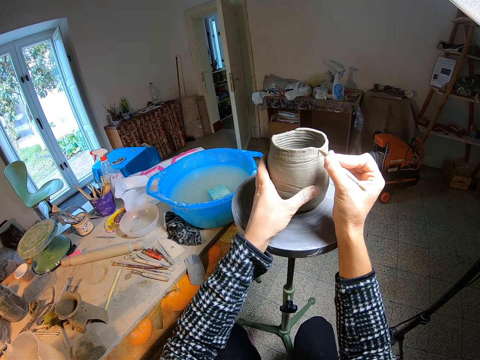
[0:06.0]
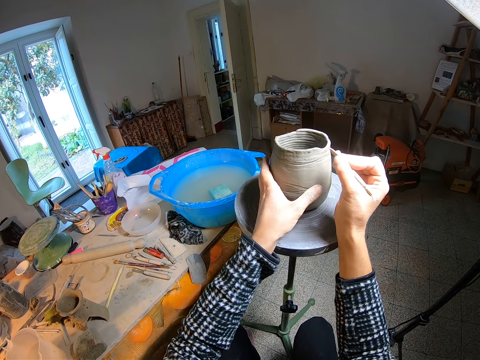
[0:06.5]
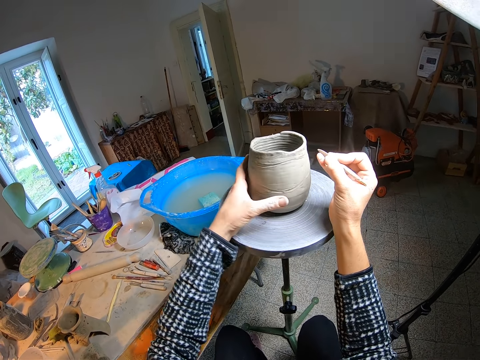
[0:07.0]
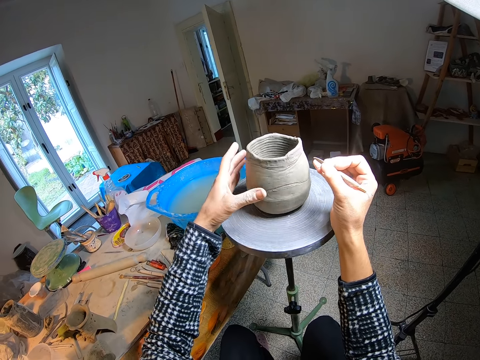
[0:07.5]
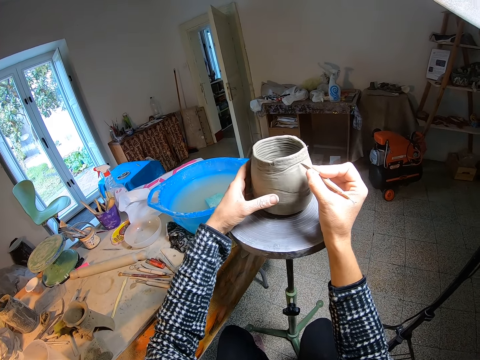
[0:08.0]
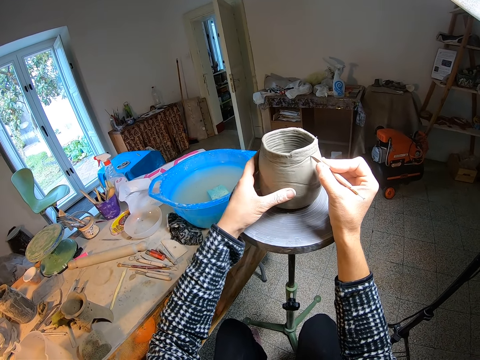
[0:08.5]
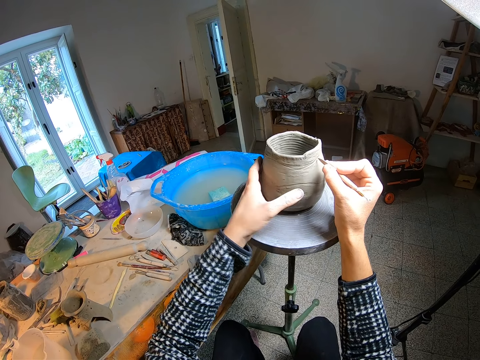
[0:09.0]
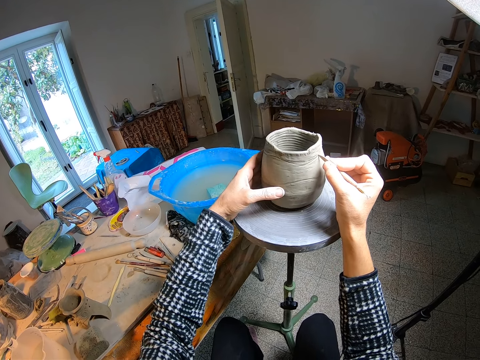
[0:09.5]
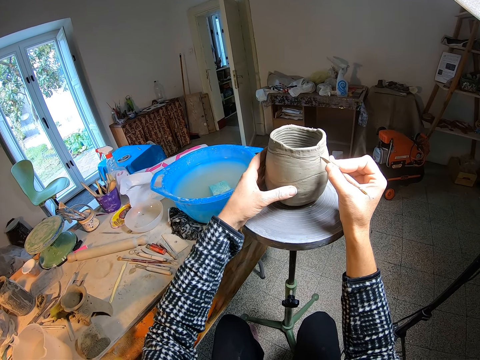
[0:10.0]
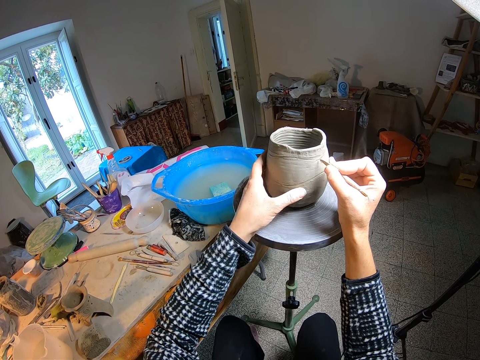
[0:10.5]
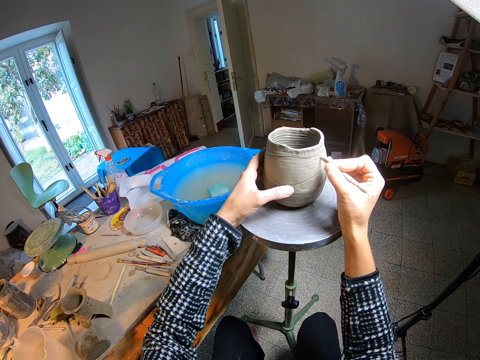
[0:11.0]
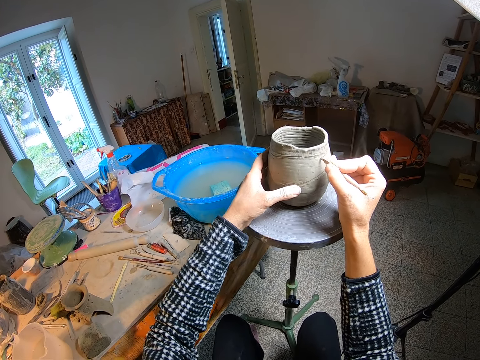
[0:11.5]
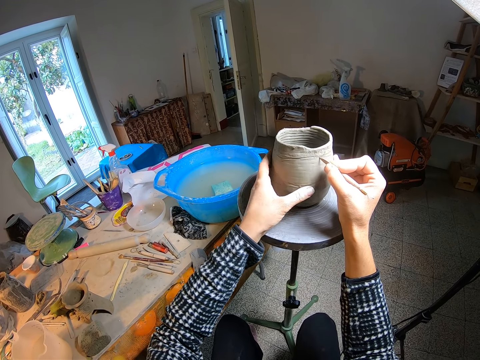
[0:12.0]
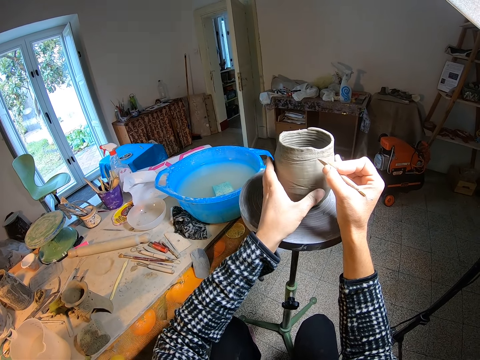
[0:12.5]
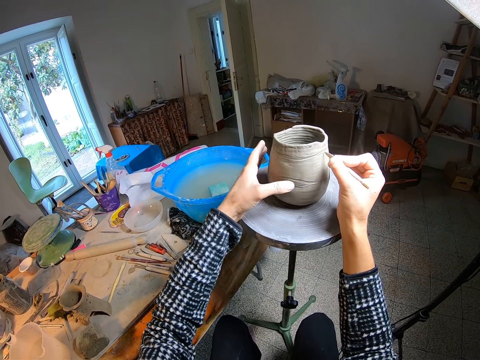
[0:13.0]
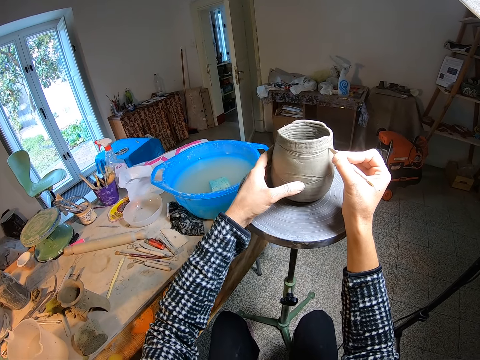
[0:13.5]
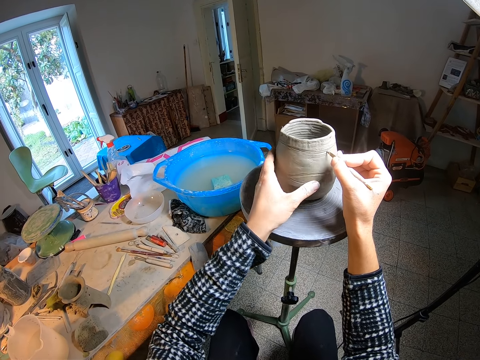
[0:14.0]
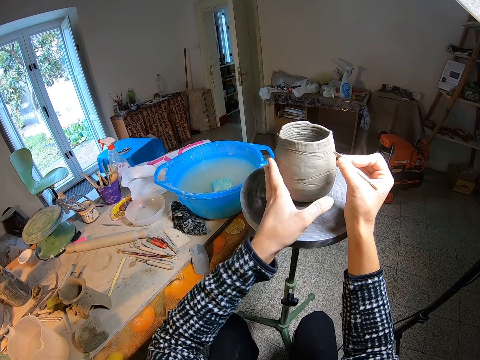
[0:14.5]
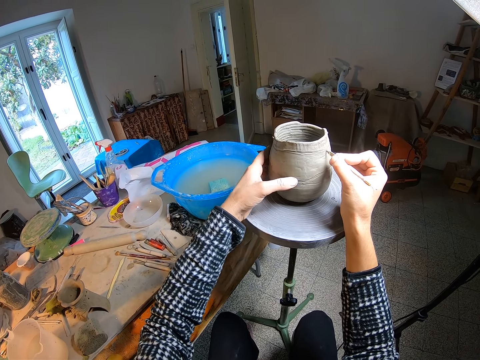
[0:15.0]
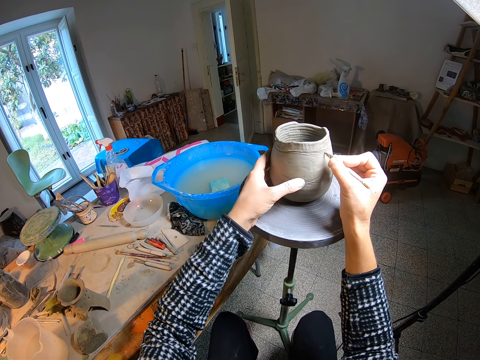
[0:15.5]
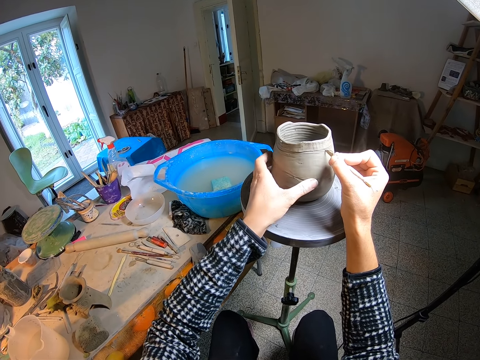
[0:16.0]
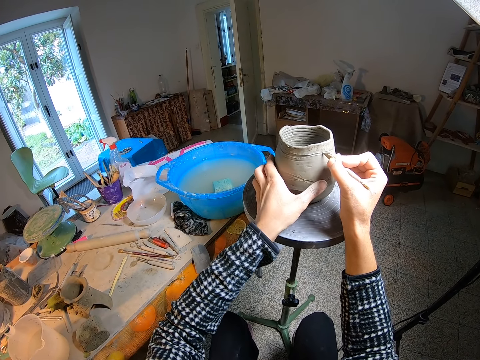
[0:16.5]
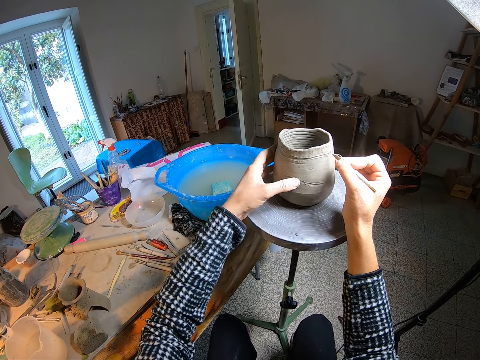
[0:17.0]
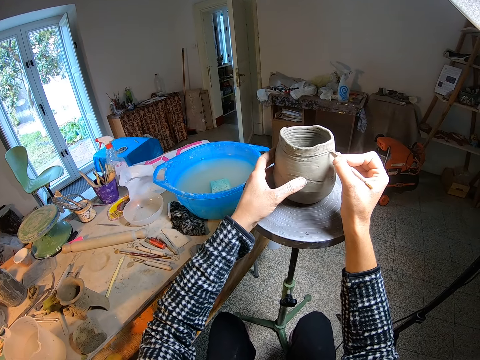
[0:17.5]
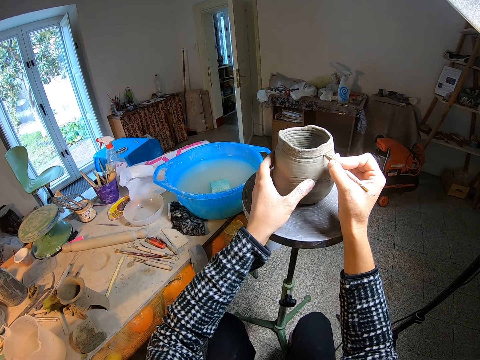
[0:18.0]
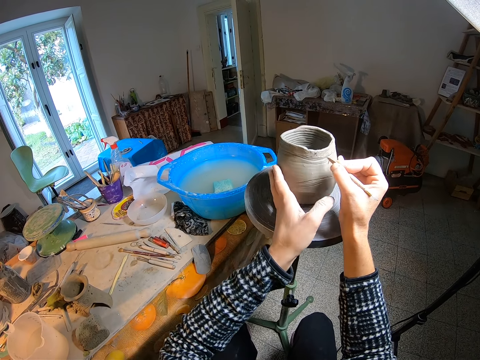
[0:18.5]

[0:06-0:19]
The camera wearer curves the clay pot with a fettling knife. She turns the clay pot with her left hand. She curves the clay pot with the fettling knife. She designs the clay pot with the detail needle in her right hand. She turns the clay pot with her left hand.

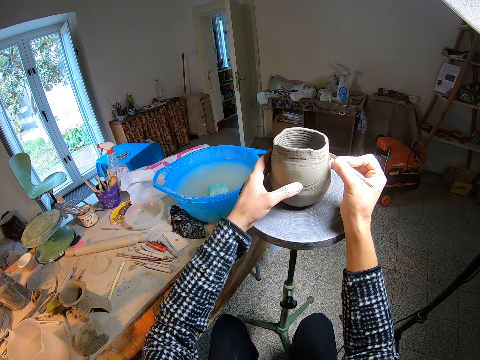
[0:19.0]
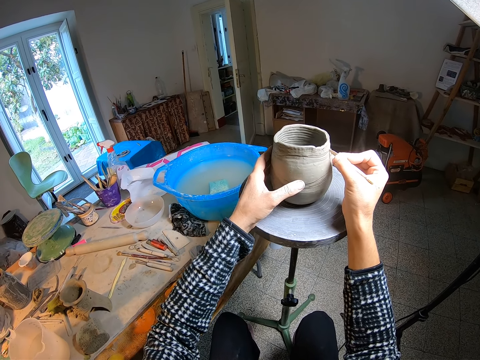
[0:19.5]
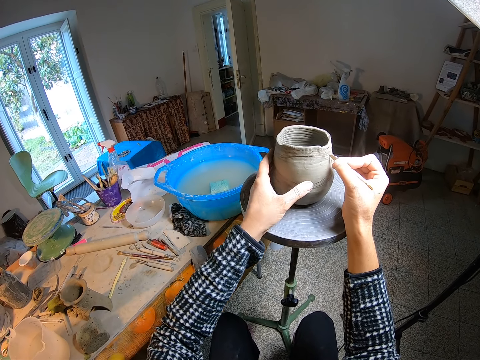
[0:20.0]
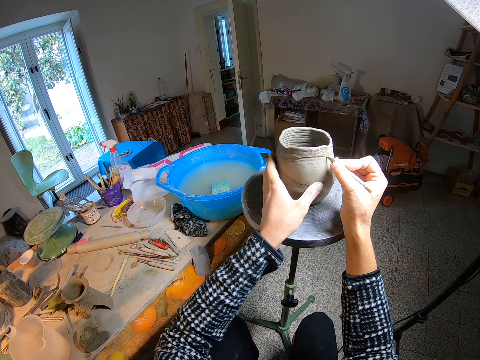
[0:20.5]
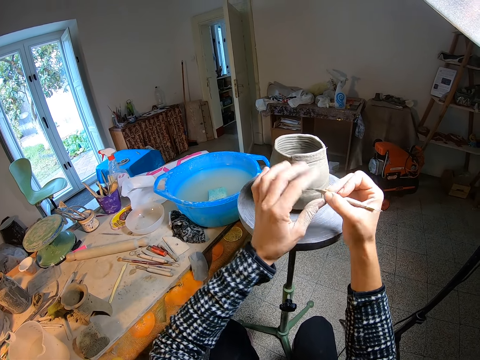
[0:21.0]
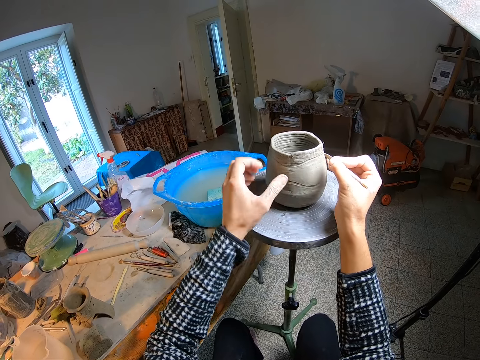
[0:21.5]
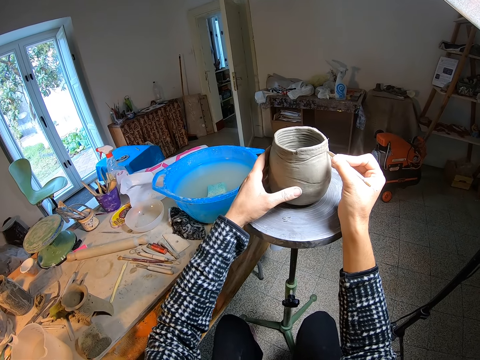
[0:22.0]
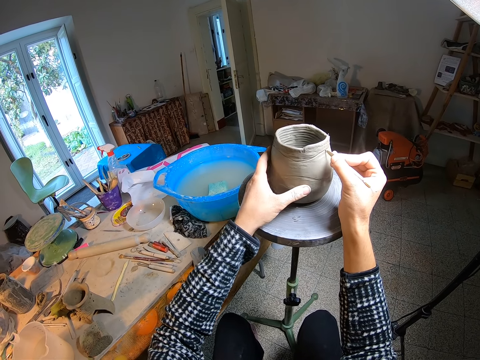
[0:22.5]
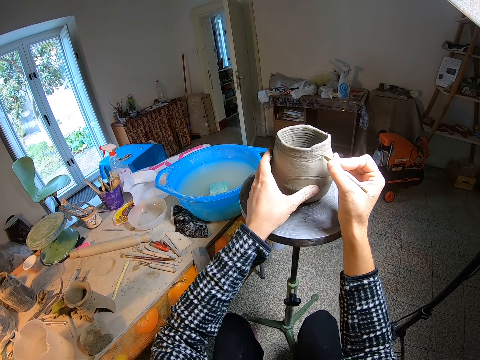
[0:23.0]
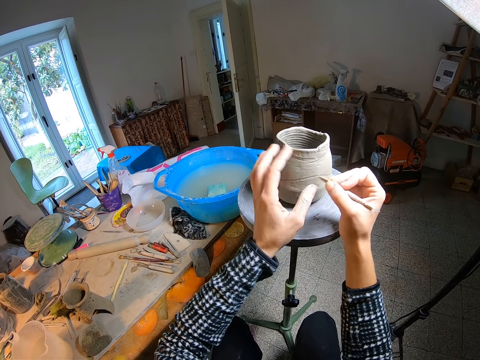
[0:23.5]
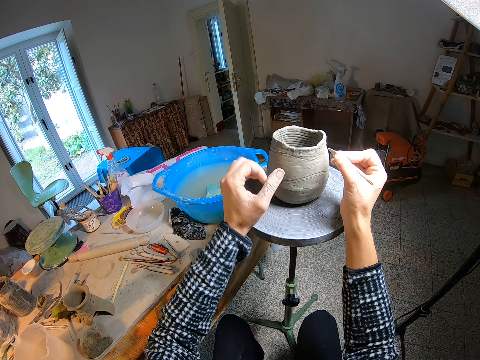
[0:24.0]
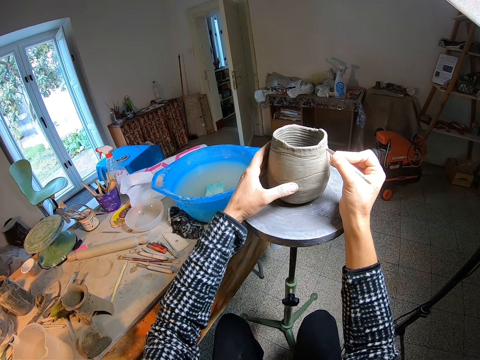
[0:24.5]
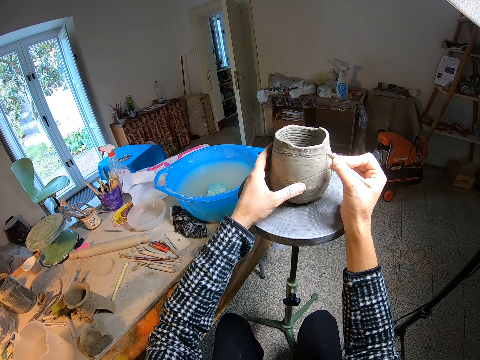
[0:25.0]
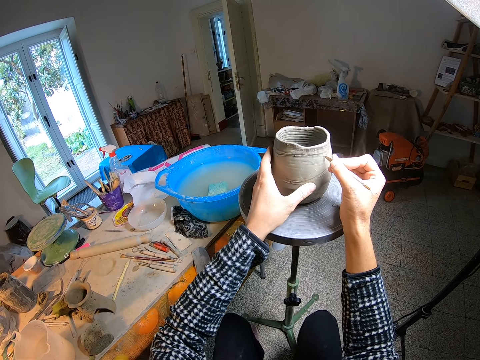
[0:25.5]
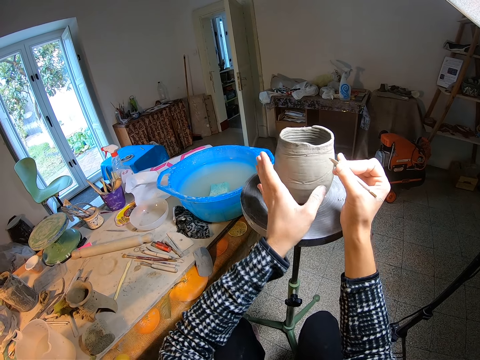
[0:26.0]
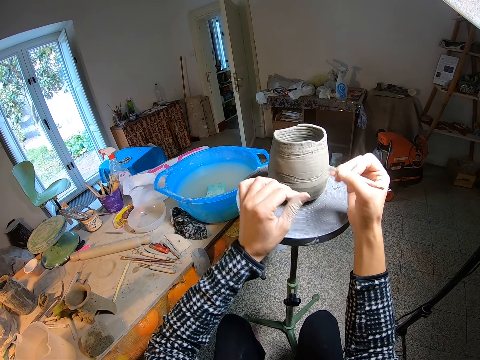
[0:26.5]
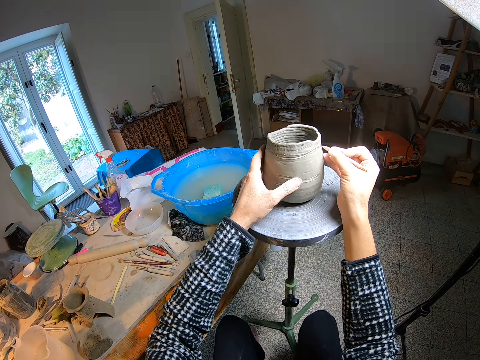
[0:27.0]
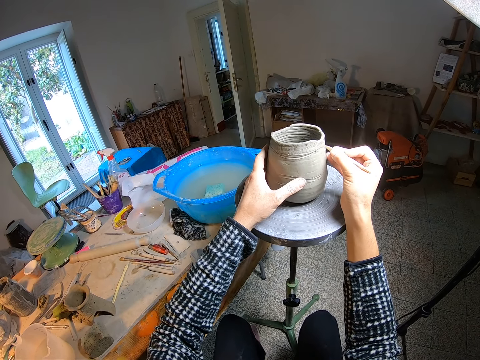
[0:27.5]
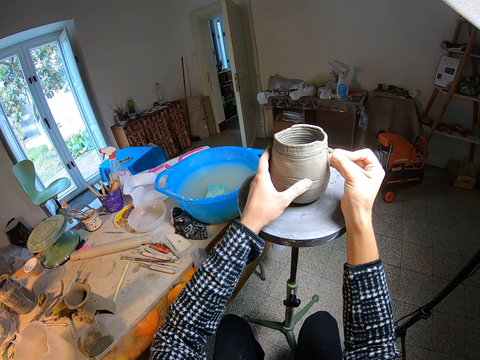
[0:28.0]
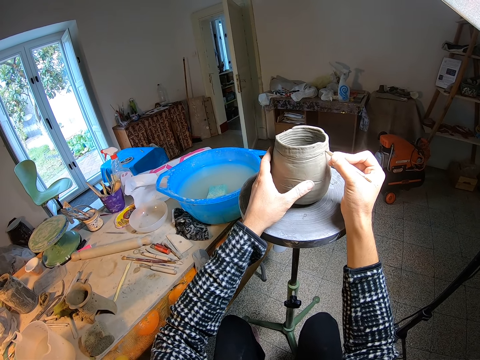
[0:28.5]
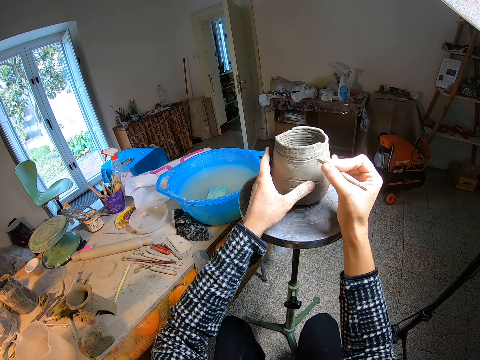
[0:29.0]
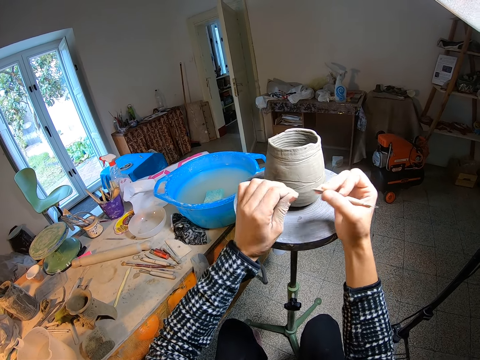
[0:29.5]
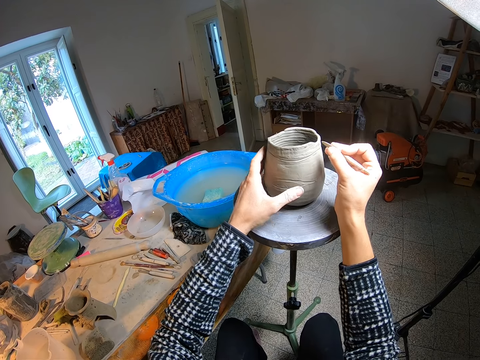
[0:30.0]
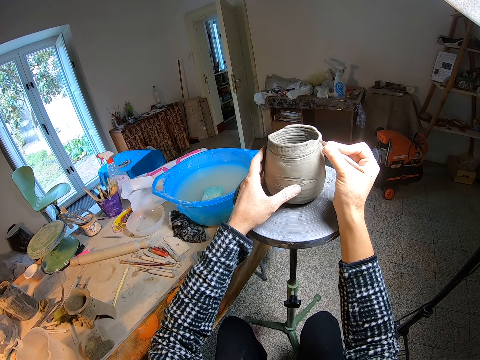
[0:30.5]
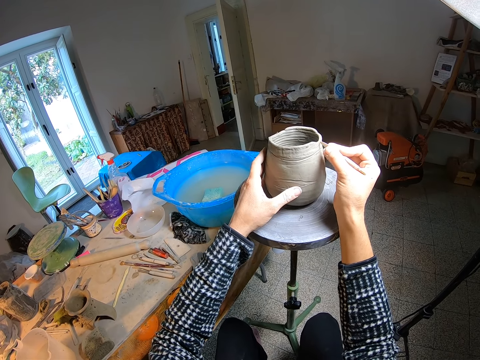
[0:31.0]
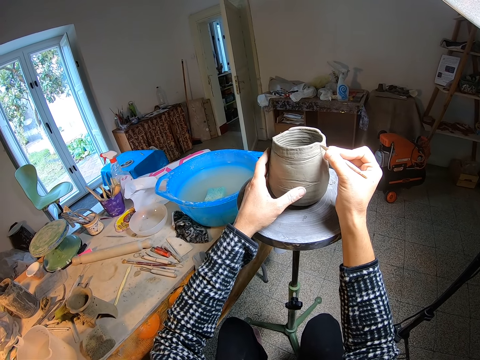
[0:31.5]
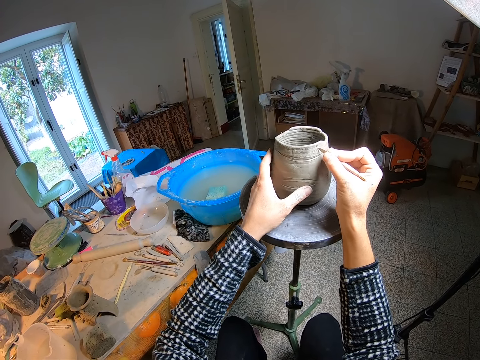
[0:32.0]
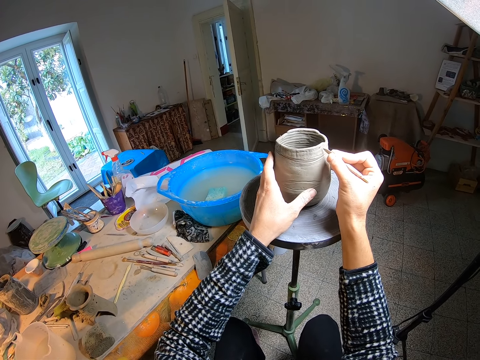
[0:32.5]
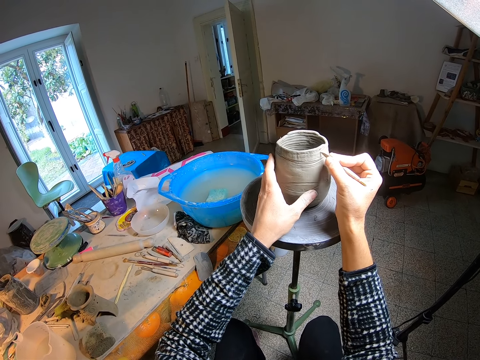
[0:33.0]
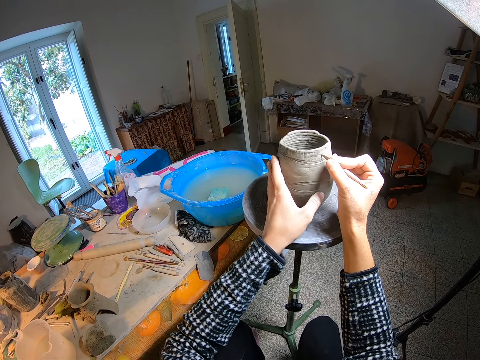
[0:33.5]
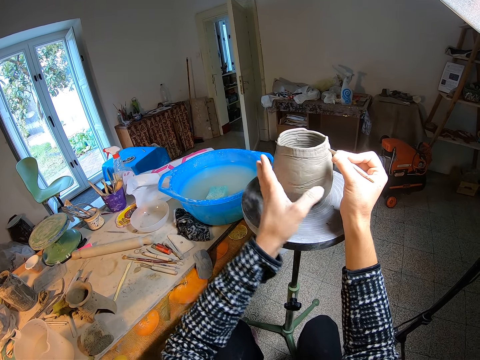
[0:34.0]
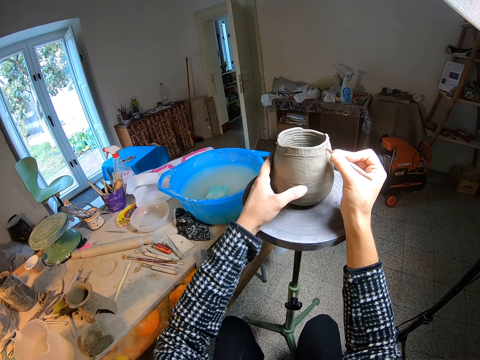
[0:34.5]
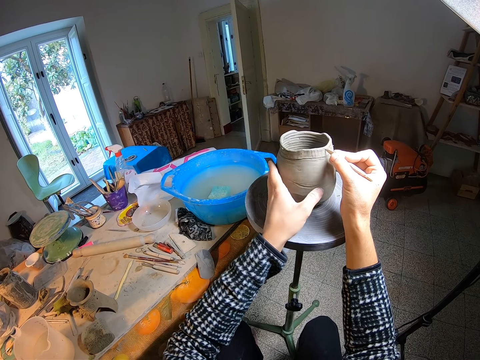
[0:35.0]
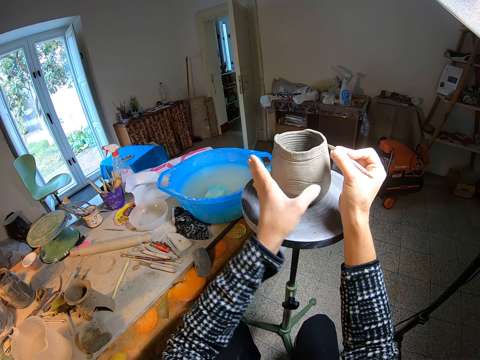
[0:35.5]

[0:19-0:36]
The camera wearer wipes the tip of the detail needle with her left hand. She curves the clay pot with a fettling knife. She holds the clay pot with her left hand and designs the clay pot with the detail needle in her right hand. She wipes the tip of the detail needle with her left hand, holds the clay pot with her left hand and designs the clay pot with the detail needle in her right hand. She curves the clay pot with the fettling knife. She wipes the tip of the detail needle with her left hand, holds the clay pot with her left hand and designs the clay pot with the detail needle in her right hand. She curves the clay pot with the fettling knife. She turns the clay pot with her left hand.
